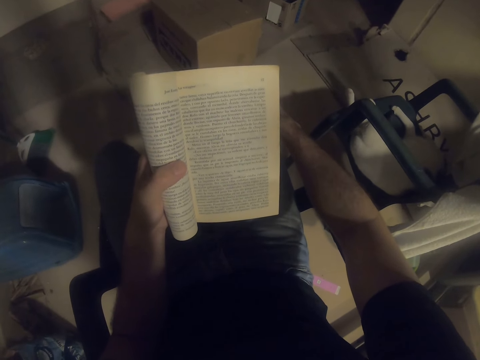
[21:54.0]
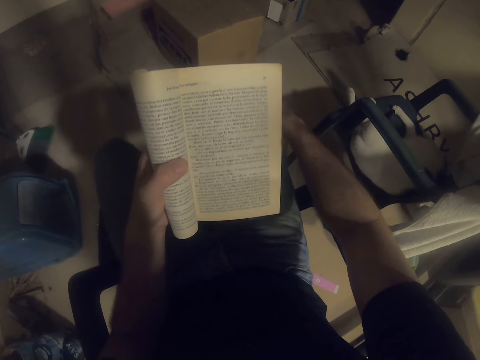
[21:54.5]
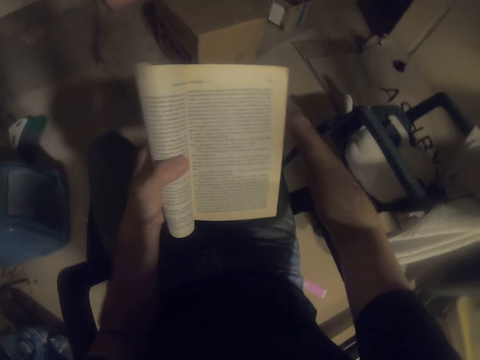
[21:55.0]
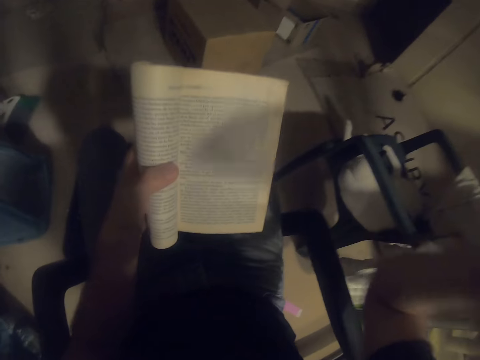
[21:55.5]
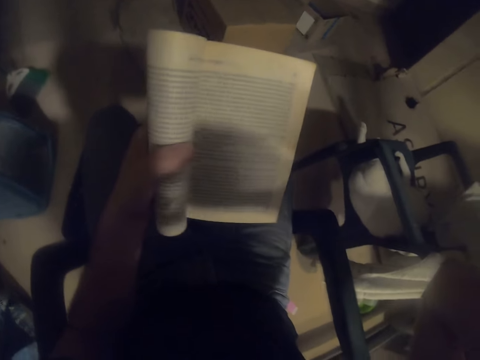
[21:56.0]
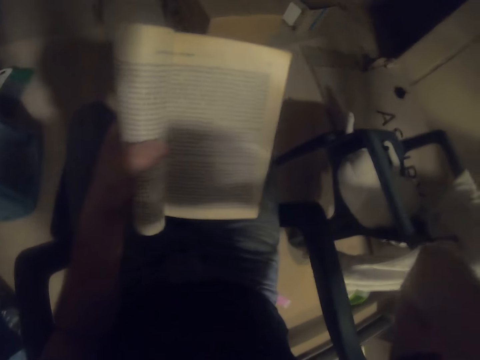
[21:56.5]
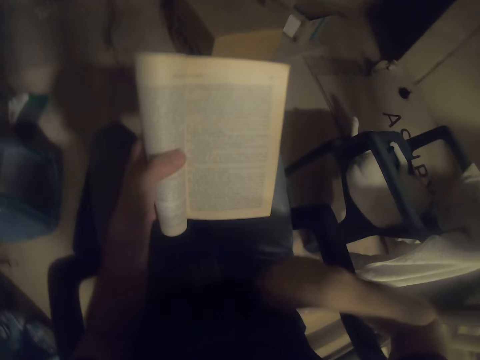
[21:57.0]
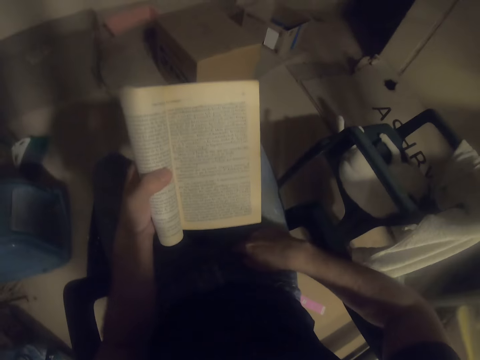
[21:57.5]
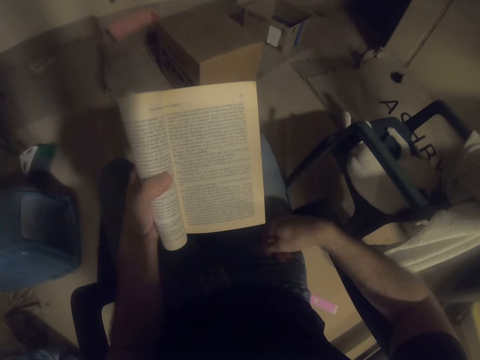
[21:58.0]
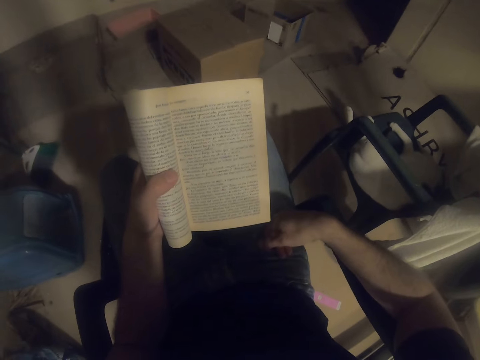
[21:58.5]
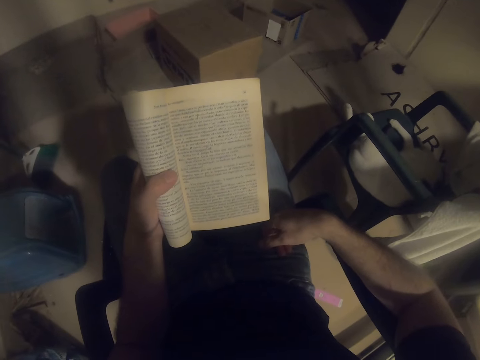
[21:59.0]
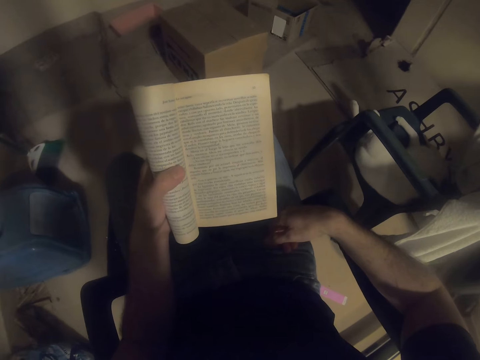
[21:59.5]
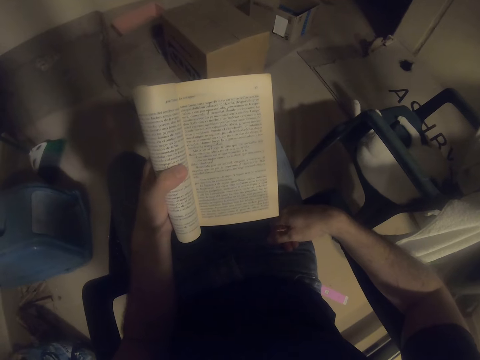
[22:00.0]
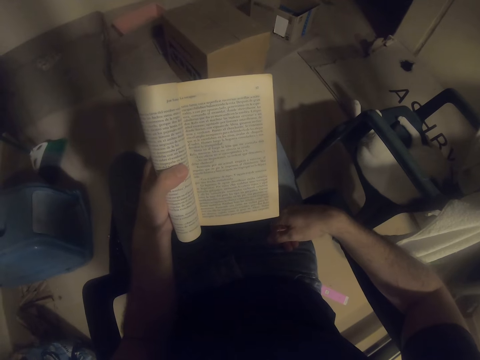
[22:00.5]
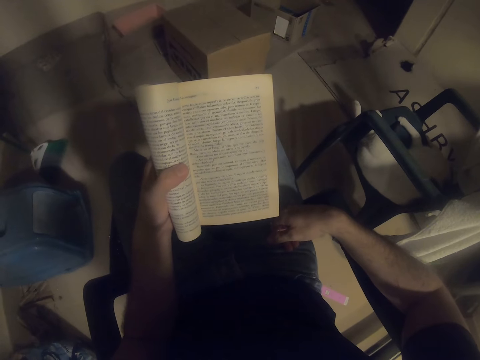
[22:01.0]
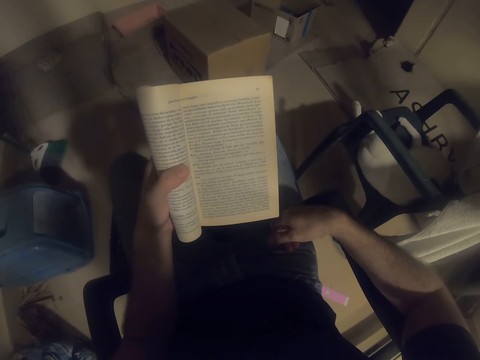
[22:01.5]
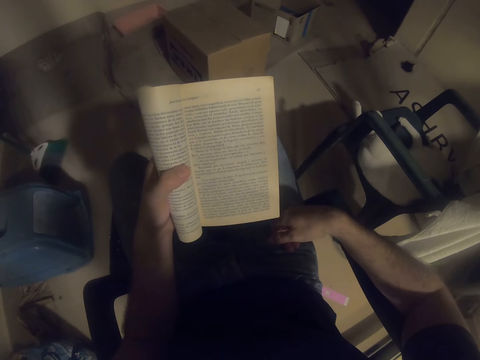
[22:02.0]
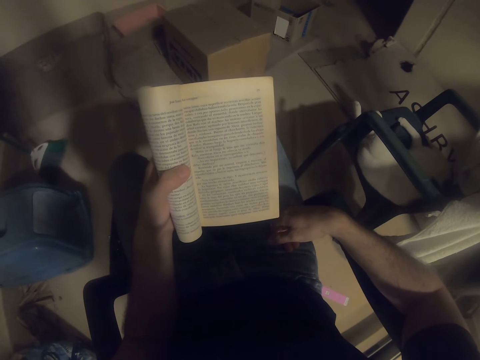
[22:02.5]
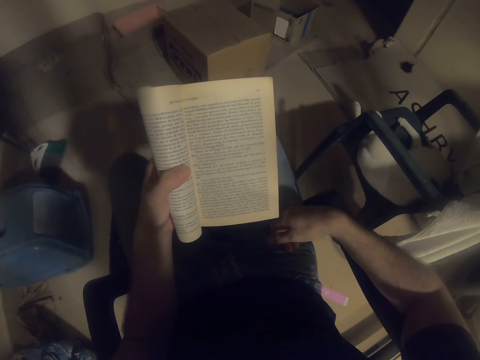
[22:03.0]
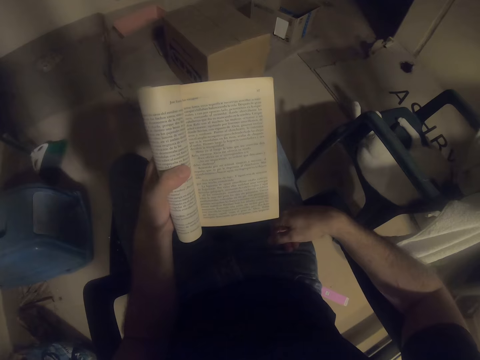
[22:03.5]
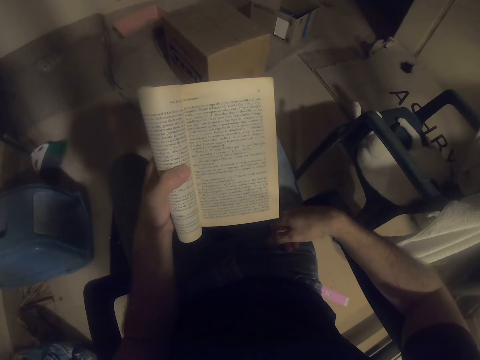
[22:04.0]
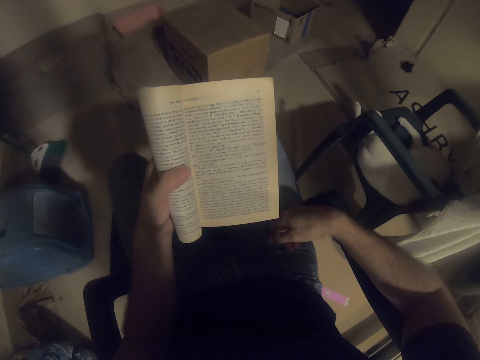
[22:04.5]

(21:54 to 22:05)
The camera wearer raises the hand. They put the hand on the leg.

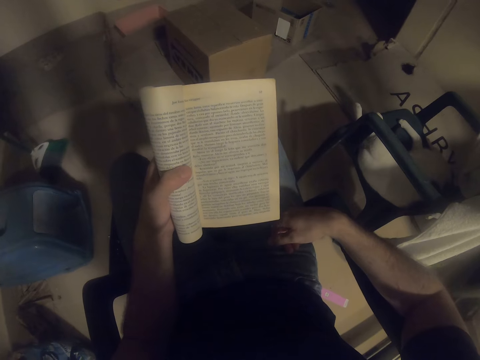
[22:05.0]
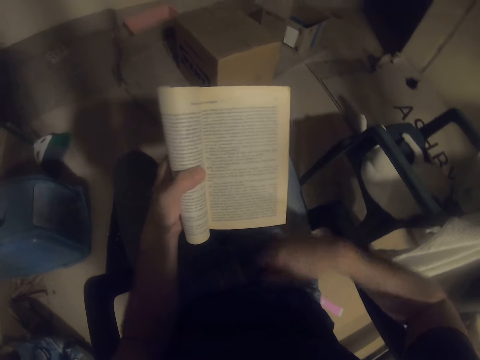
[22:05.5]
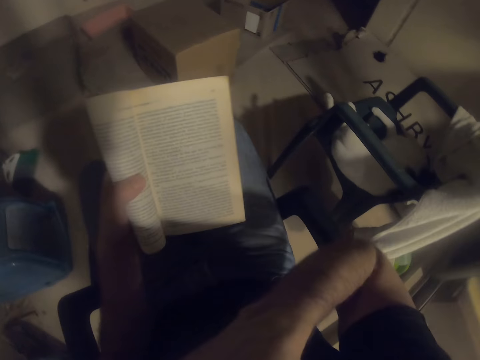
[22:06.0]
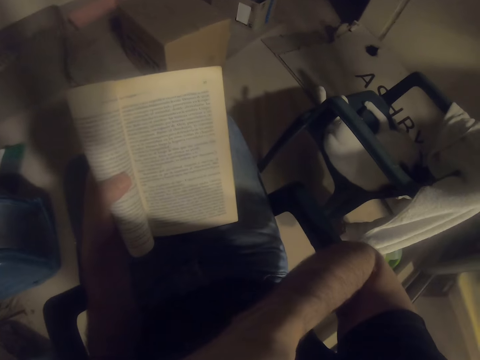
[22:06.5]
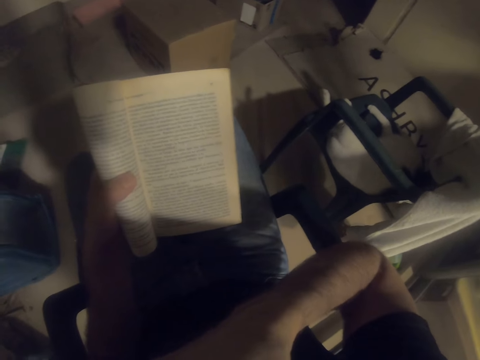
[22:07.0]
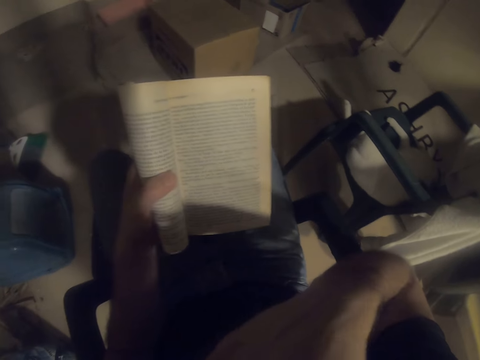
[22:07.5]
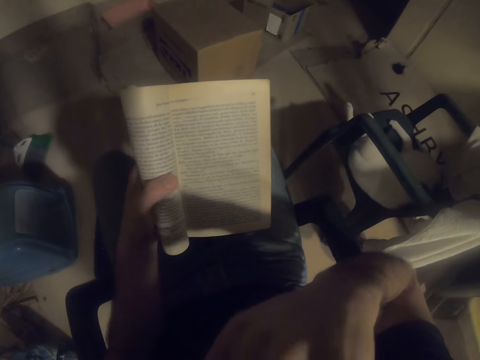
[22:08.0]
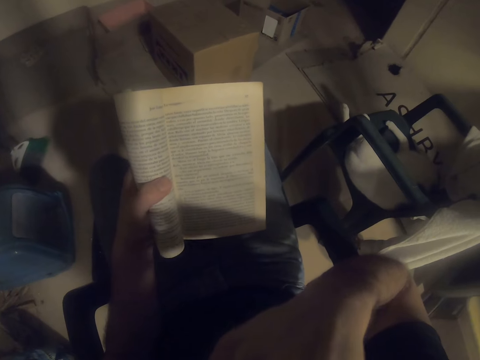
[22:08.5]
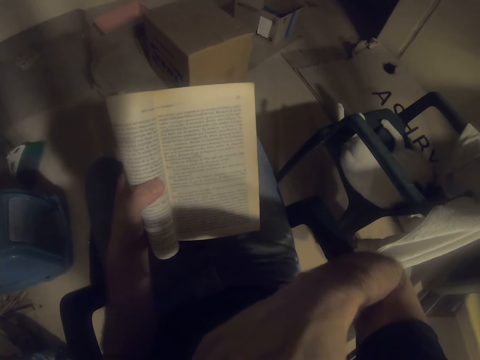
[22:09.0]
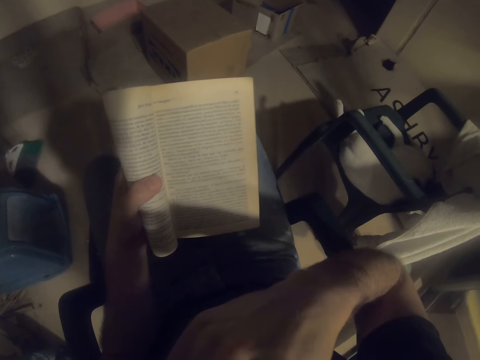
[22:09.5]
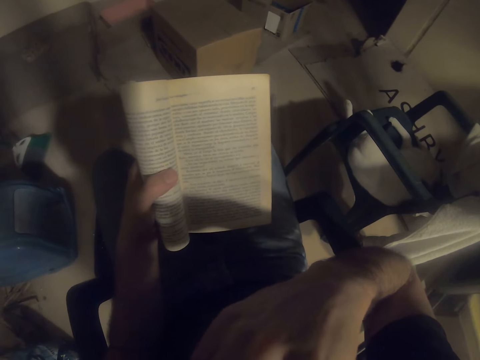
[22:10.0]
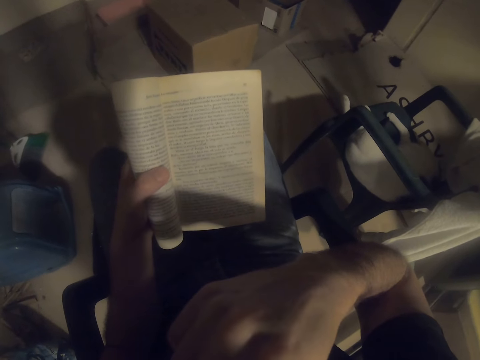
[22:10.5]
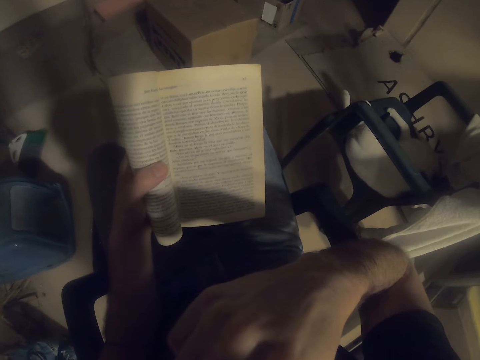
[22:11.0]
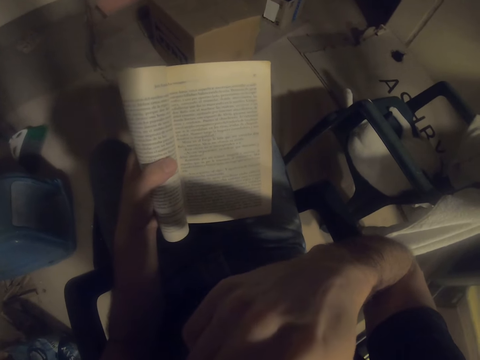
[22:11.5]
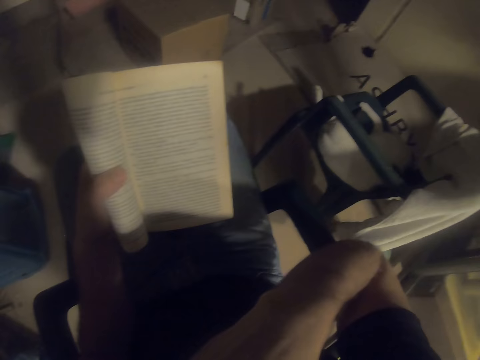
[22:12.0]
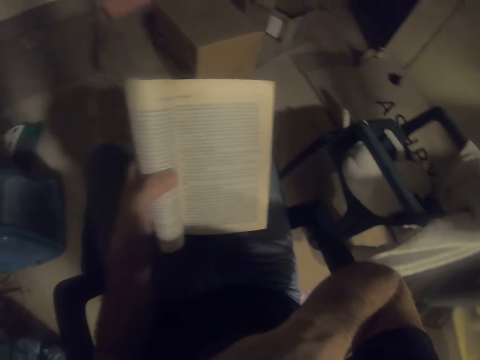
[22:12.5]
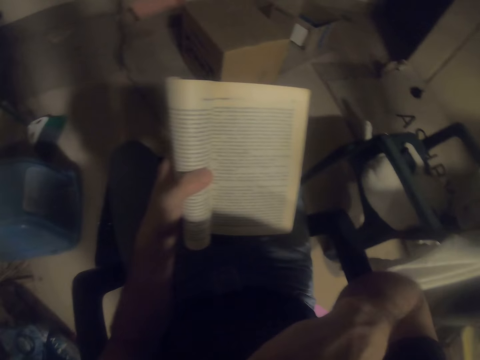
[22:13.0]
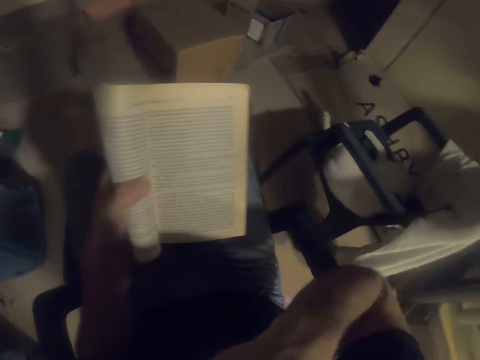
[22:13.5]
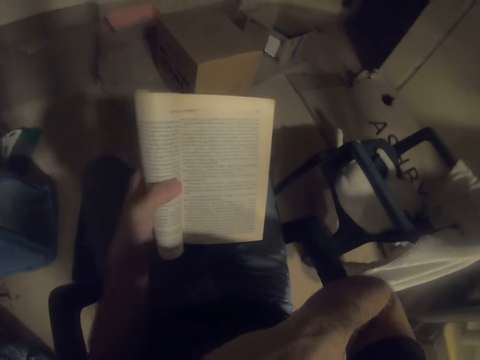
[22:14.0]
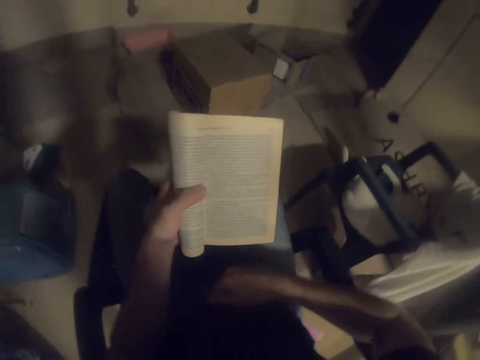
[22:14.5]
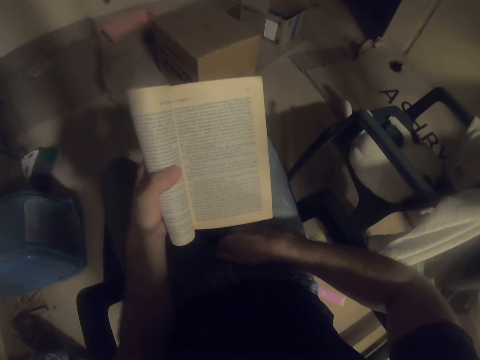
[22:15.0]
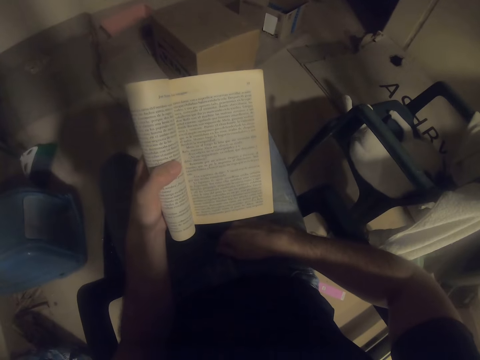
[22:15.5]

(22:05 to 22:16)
The camera wearer puts the hand on the leg.

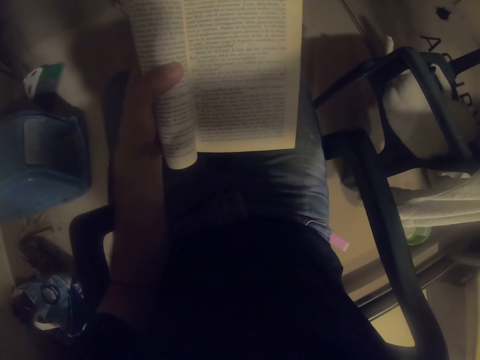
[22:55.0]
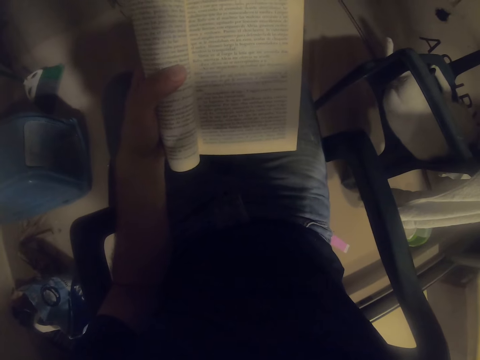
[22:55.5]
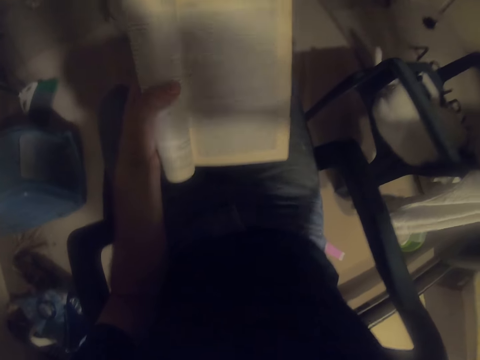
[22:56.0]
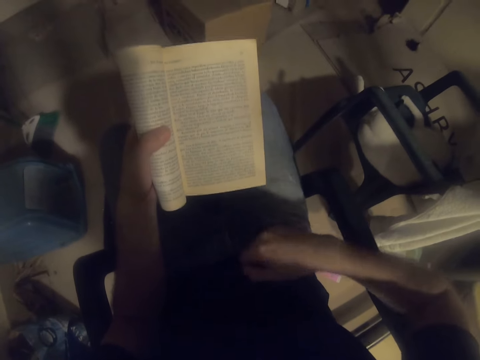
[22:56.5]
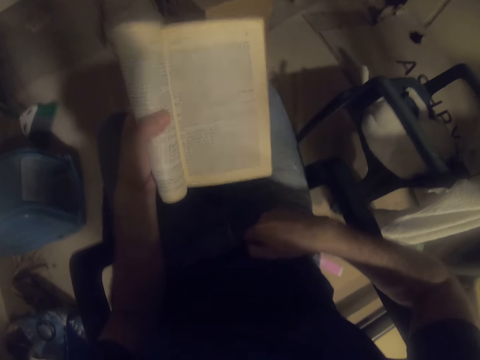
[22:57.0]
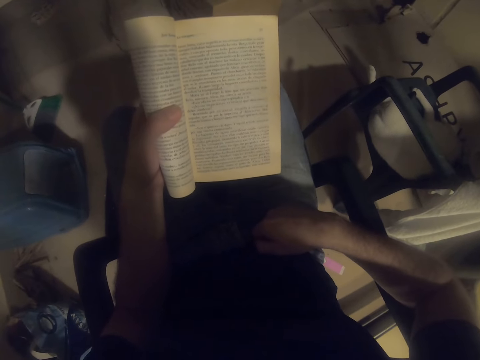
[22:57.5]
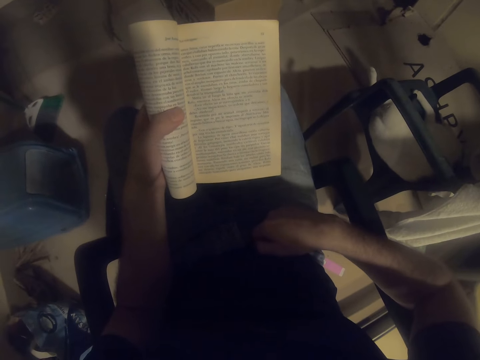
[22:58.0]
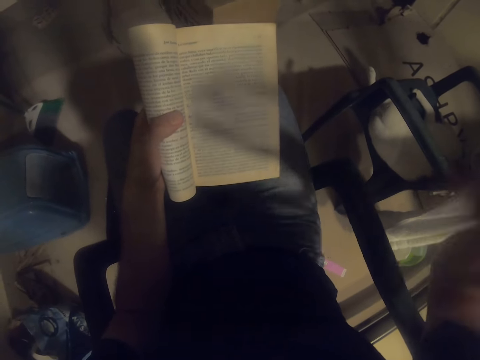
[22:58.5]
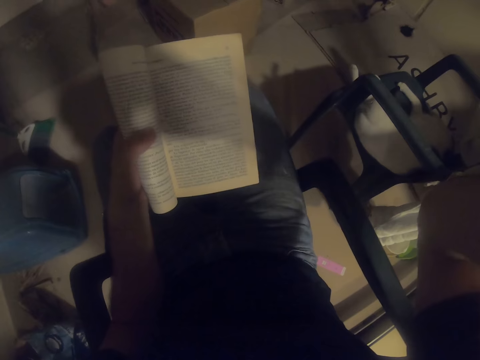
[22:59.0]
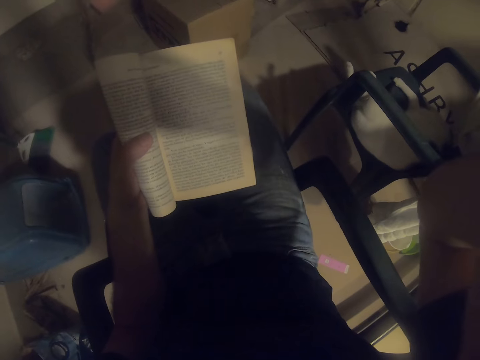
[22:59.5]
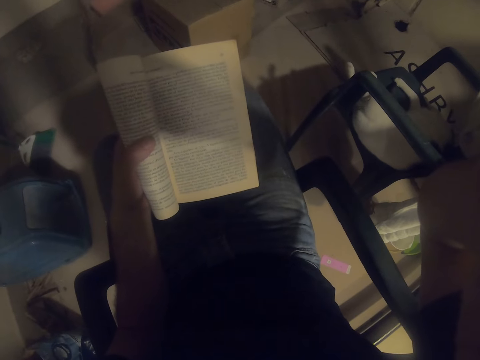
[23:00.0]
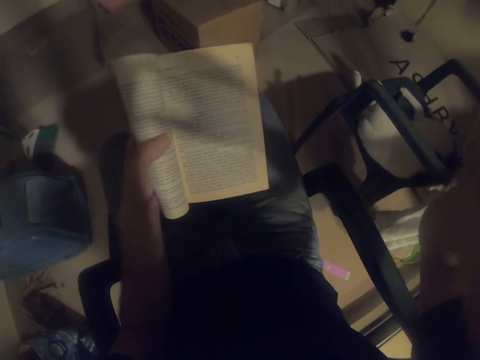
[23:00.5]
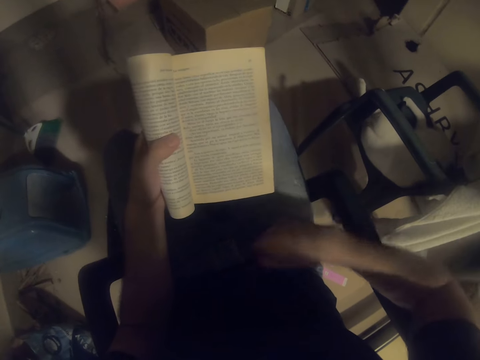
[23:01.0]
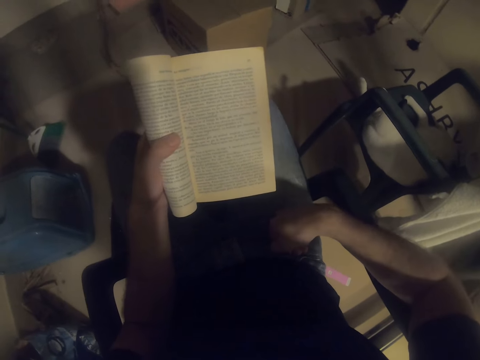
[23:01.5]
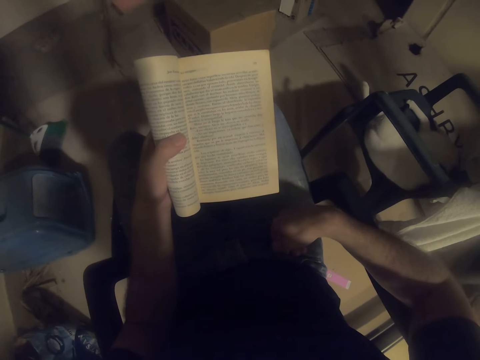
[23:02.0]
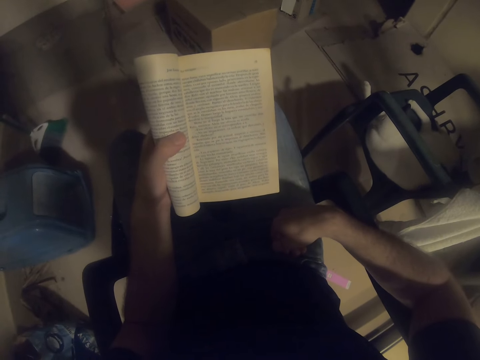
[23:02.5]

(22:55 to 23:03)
The camera wearer reads the novel. They lift the hand. They hold the camera. They read the novel.
